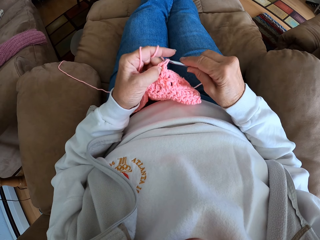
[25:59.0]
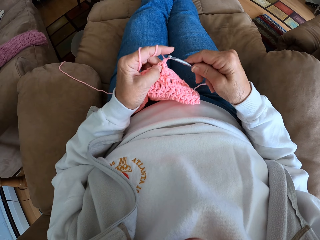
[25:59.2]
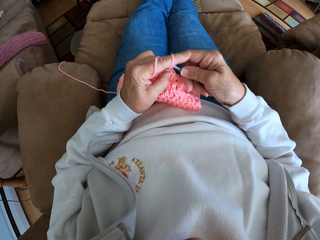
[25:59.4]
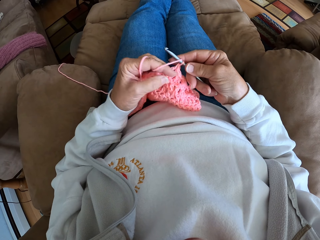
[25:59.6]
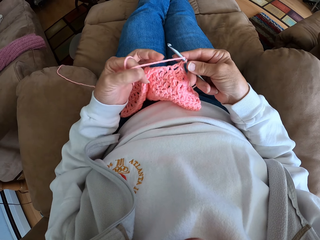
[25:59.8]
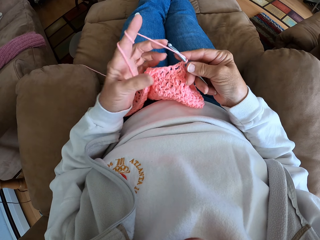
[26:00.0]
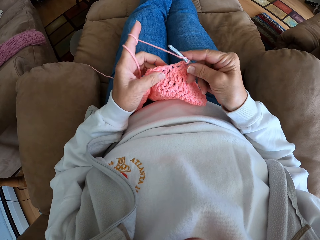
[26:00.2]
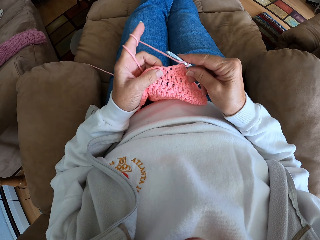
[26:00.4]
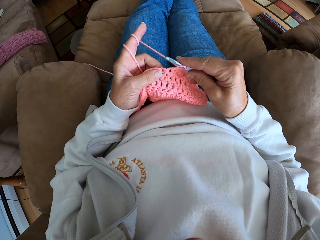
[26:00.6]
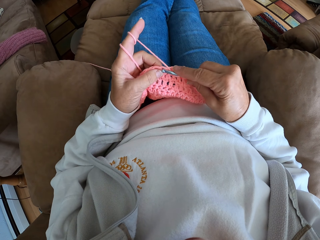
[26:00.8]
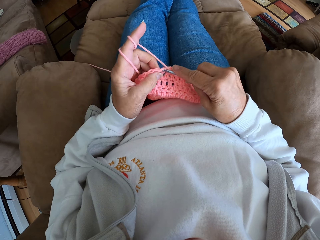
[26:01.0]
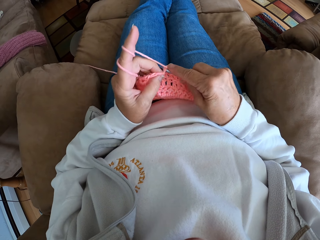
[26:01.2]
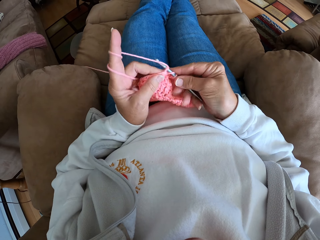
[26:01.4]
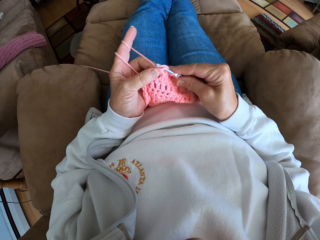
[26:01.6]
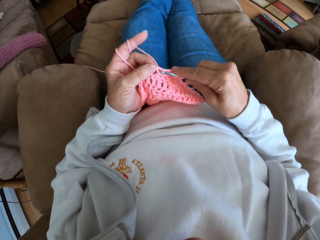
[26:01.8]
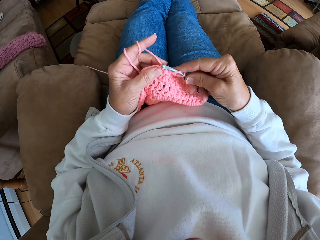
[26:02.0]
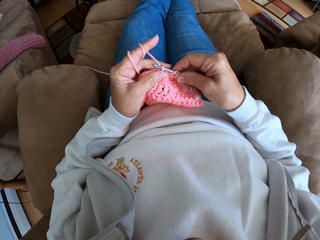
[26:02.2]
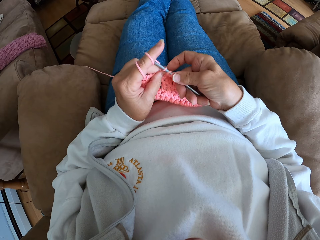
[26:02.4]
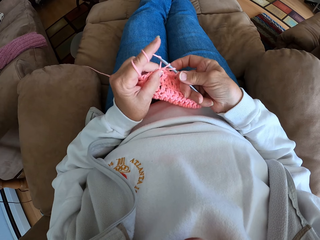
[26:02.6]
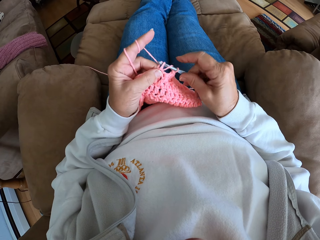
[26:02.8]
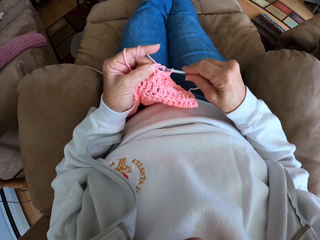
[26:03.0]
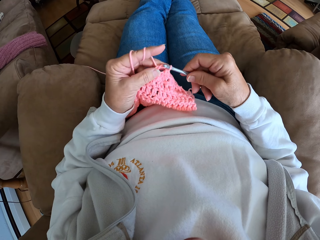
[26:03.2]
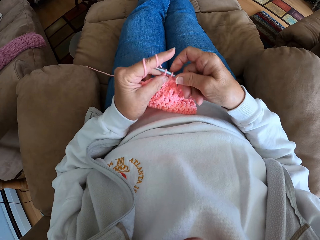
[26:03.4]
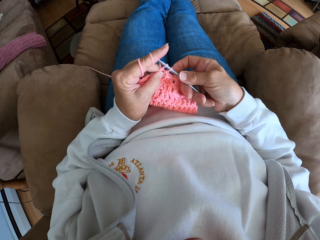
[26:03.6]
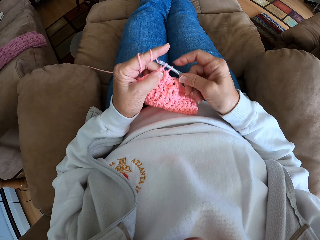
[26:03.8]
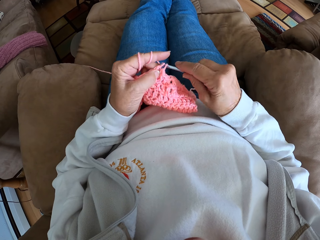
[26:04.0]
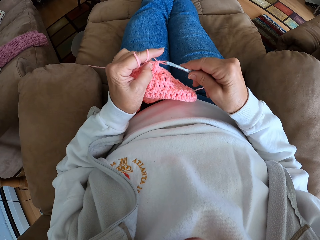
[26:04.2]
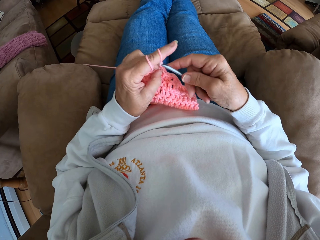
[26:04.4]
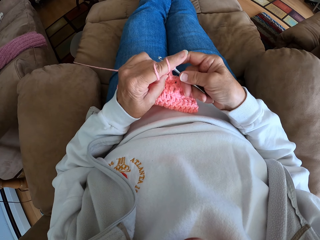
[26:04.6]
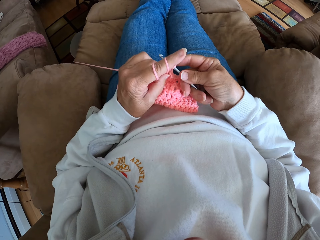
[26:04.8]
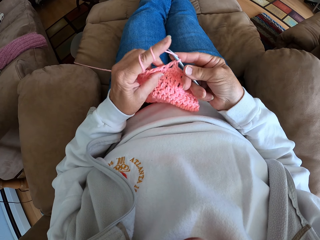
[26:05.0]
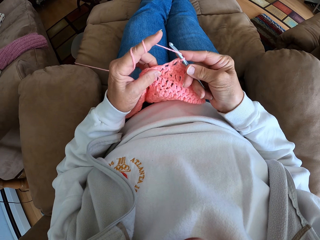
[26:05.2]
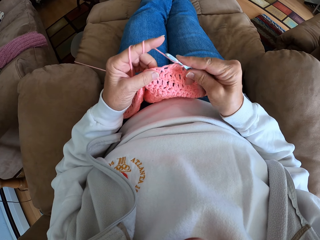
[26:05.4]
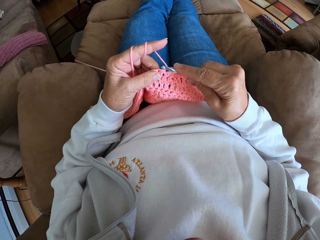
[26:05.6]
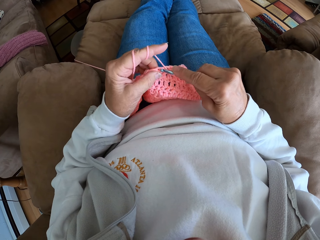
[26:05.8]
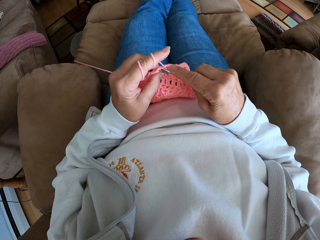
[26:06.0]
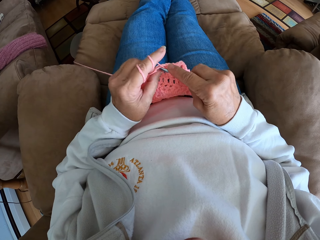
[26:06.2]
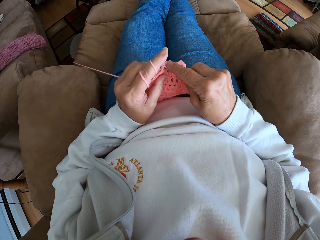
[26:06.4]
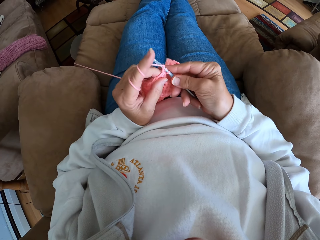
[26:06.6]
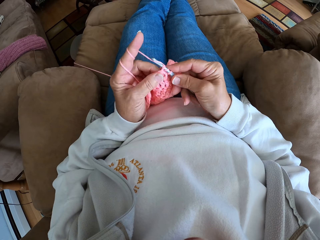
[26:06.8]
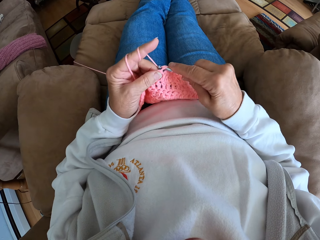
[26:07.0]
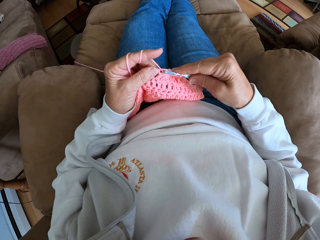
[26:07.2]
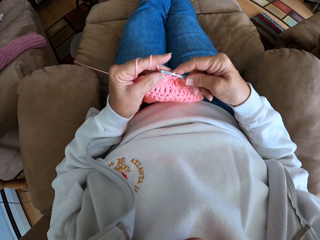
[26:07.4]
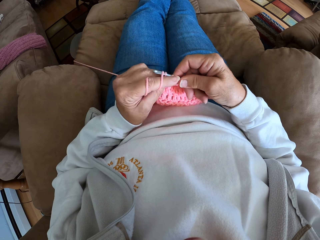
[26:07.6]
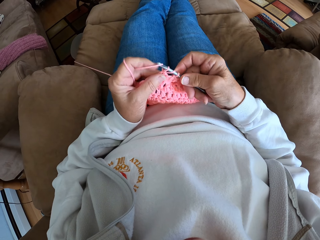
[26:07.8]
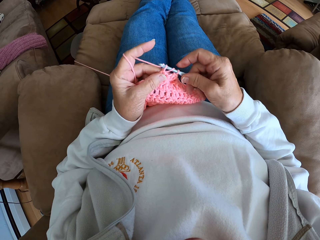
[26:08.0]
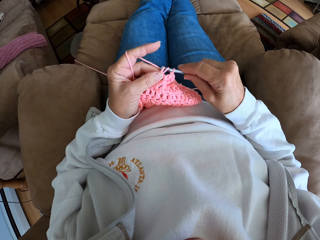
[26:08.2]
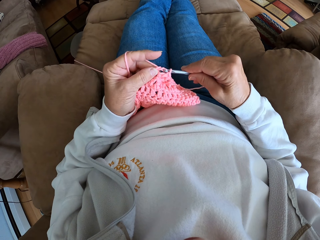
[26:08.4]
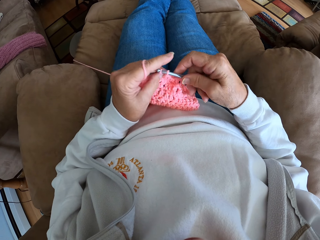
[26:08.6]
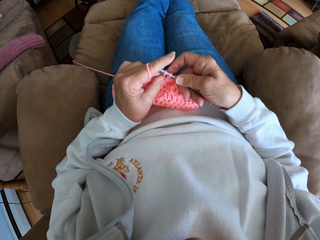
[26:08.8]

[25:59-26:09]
The camera wearer adjusts the yarn with her hands. She pulls the yarn. She crochets with the yarn. She holds the cloth and knits.

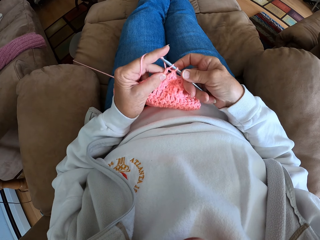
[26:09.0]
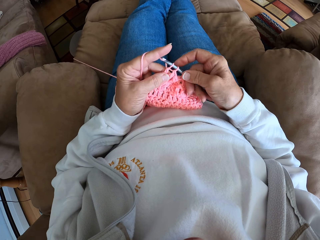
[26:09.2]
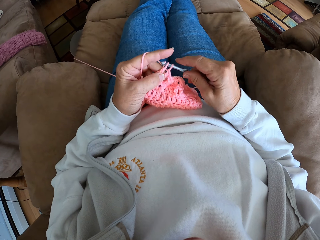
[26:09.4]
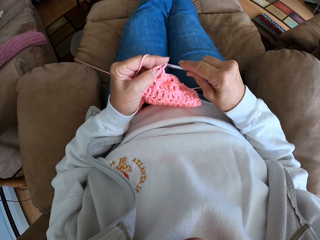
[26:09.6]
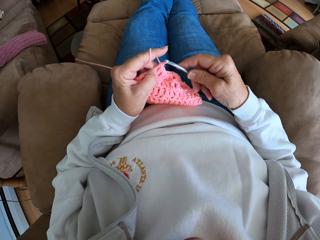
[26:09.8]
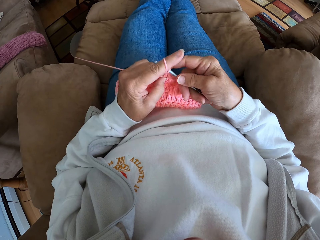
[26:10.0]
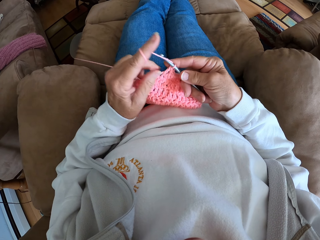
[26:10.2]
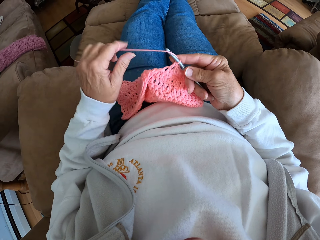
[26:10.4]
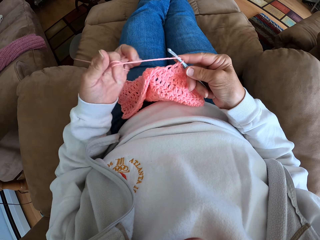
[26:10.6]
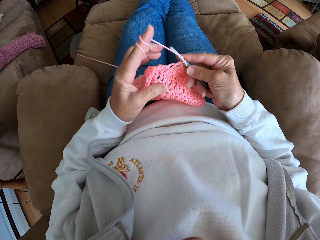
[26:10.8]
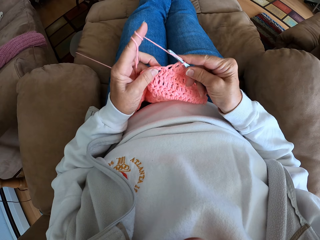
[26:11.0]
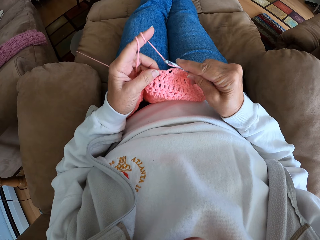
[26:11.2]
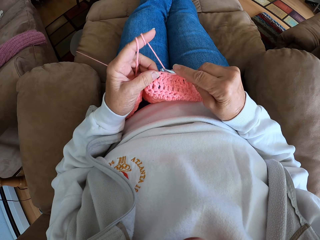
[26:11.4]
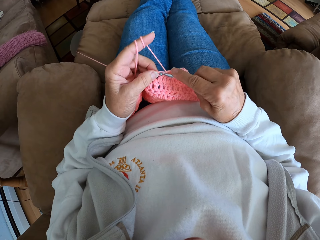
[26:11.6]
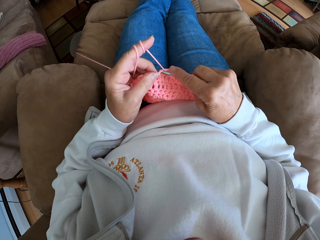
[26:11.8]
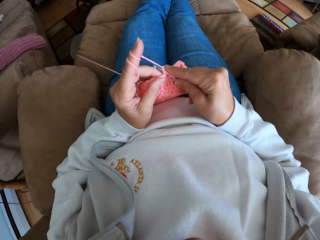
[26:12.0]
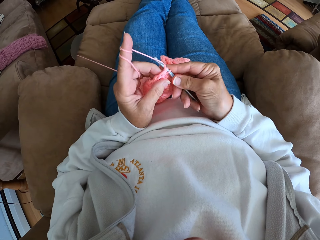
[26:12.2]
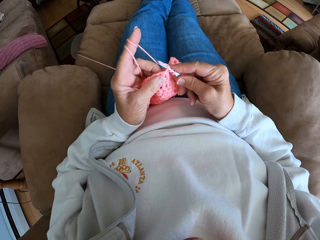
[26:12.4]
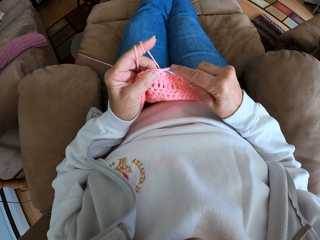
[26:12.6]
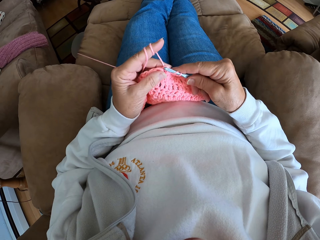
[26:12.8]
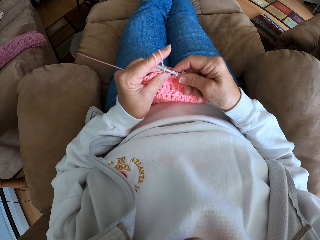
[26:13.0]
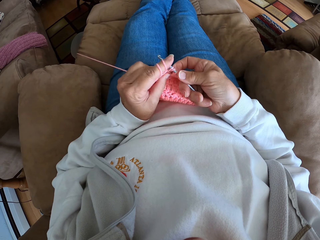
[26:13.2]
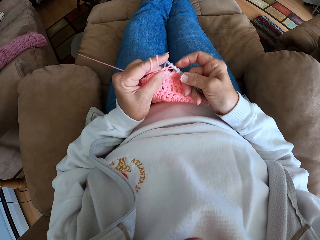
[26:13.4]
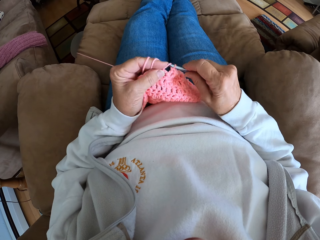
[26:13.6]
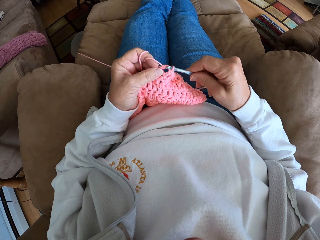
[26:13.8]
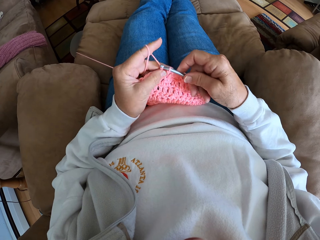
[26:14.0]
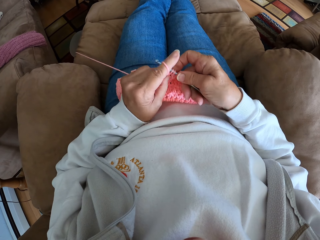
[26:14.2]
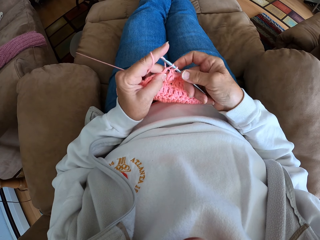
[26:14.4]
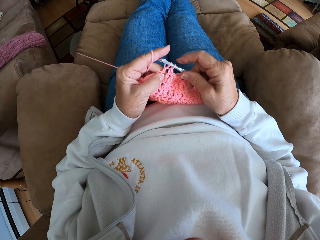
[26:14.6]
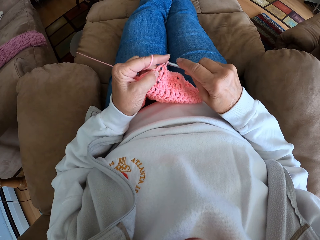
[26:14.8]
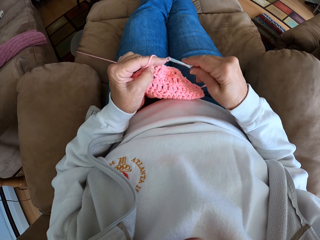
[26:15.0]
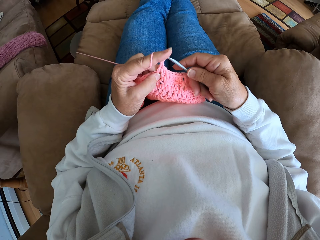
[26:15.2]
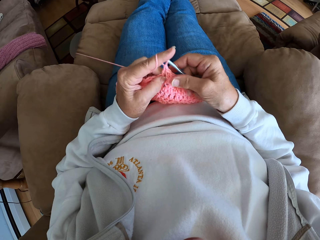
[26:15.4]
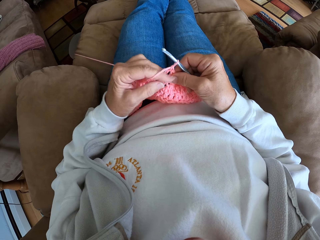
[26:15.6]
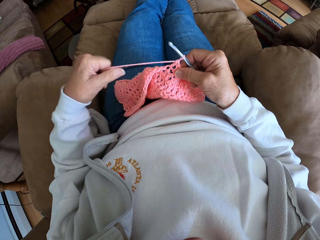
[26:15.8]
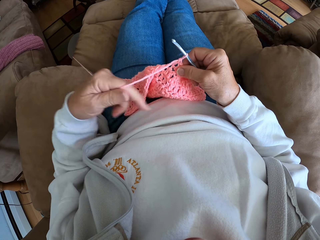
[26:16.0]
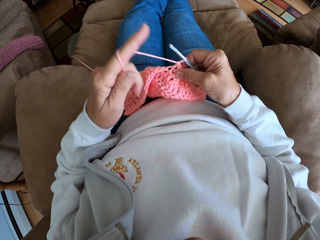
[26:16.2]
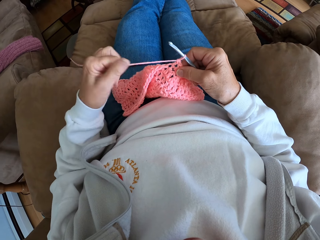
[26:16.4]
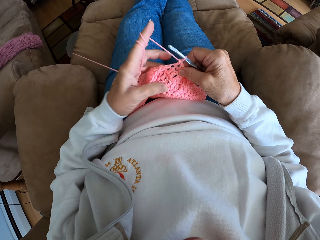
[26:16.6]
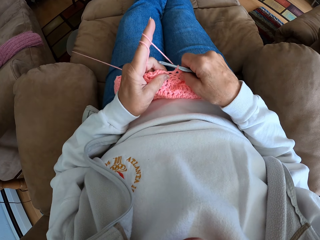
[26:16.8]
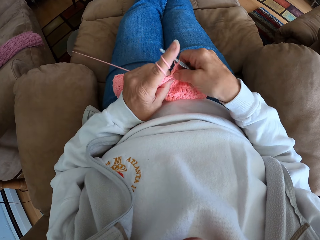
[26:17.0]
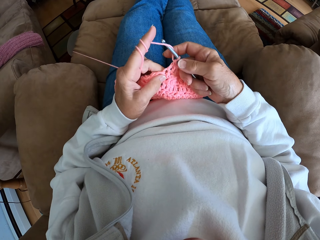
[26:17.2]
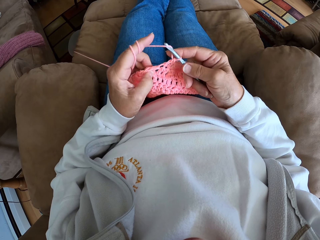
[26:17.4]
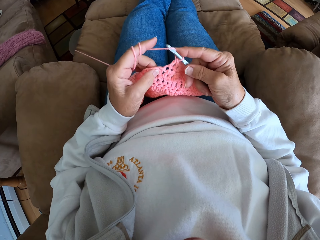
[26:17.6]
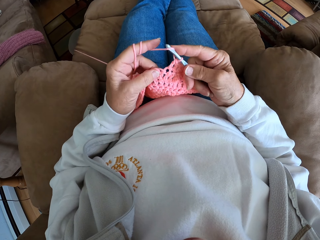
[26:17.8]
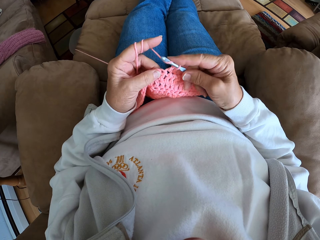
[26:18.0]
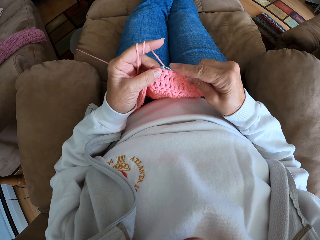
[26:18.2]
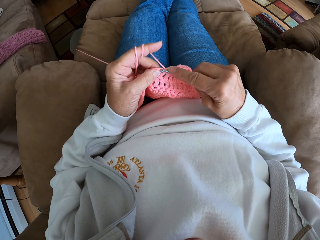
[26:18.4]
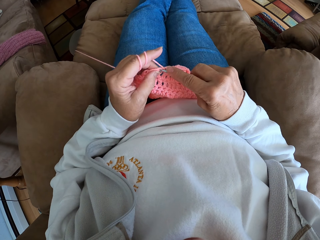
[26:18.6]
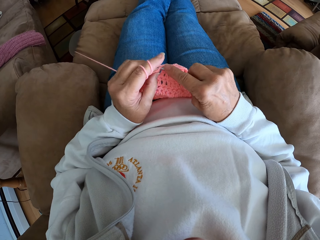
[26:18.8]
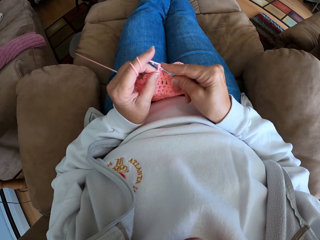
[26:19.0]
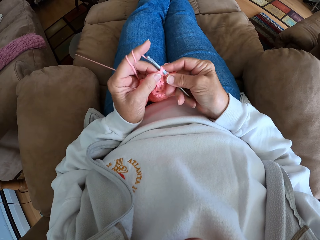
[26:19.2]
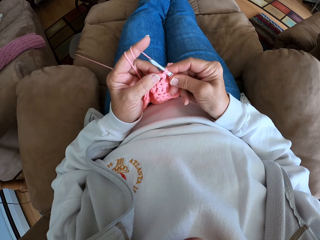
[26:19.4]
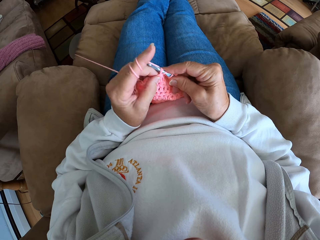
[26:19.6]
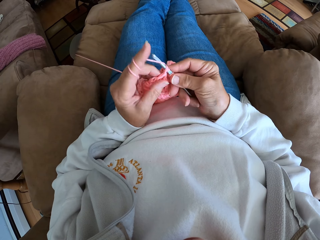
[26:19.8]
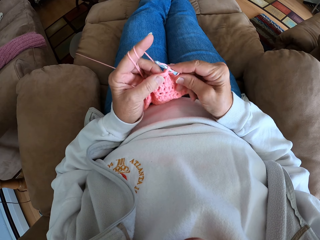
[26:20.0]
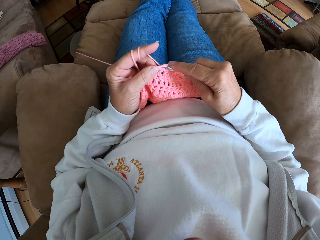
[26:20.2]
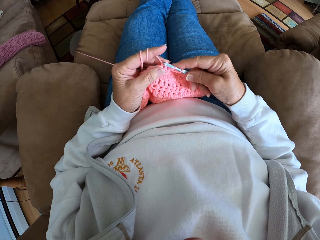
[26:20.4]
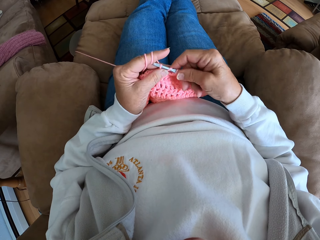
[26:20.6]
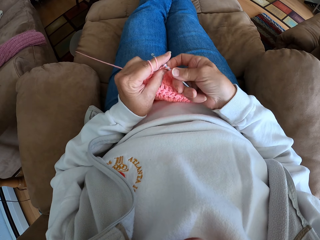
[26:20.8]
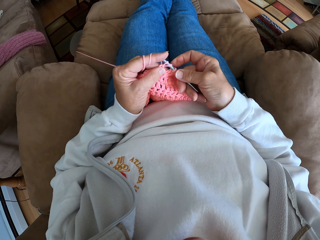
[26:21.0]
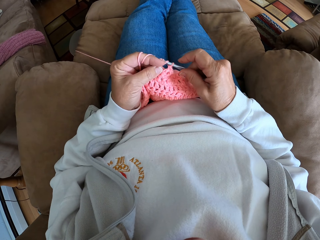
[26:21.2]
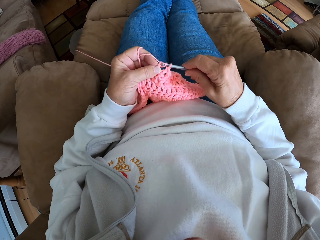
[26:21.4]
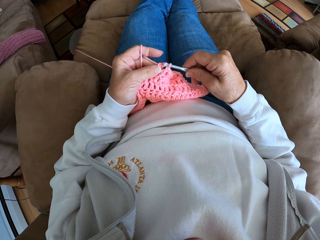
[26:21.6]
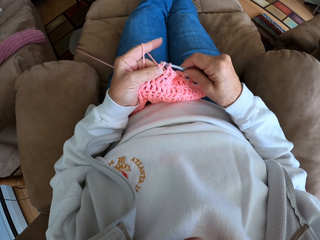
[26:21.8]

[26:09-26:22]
The camera wearer adjusts the yarn with her hands. She pulls the yarn. She holds the cloth. She crochets with the yarn. She adjusts the yarn with her hands. She pulls the yarn. She crochets with the yarn.
